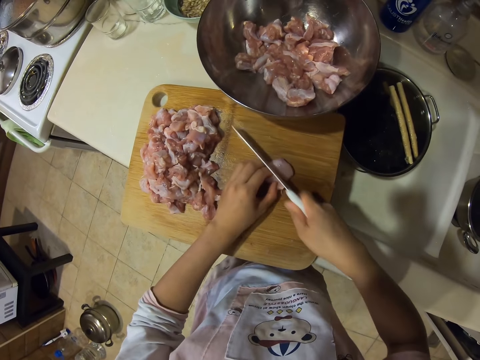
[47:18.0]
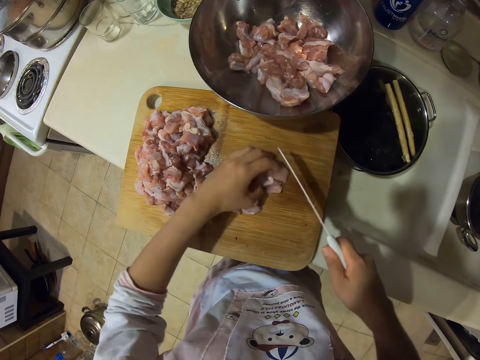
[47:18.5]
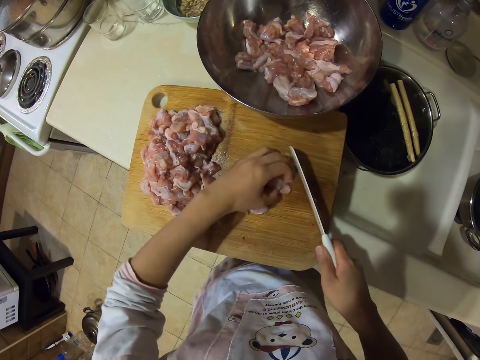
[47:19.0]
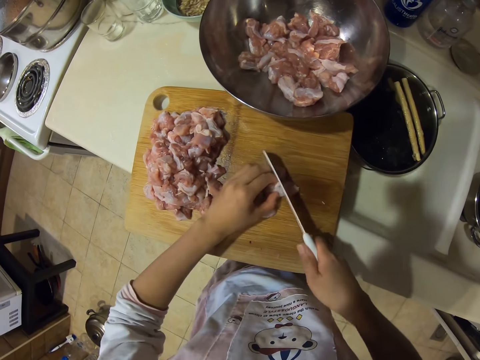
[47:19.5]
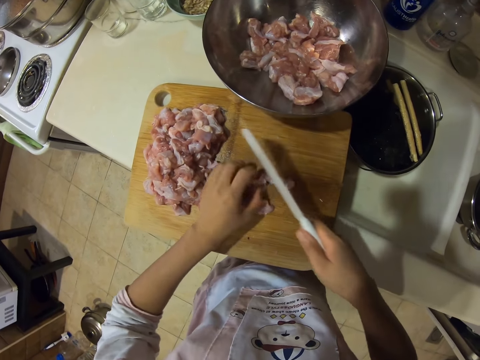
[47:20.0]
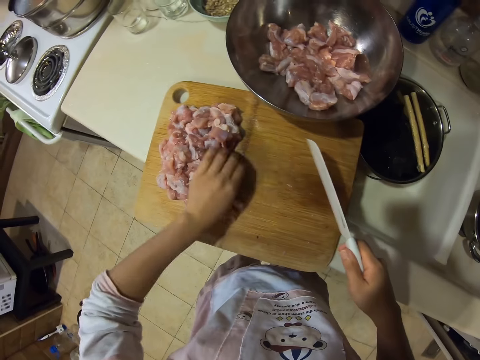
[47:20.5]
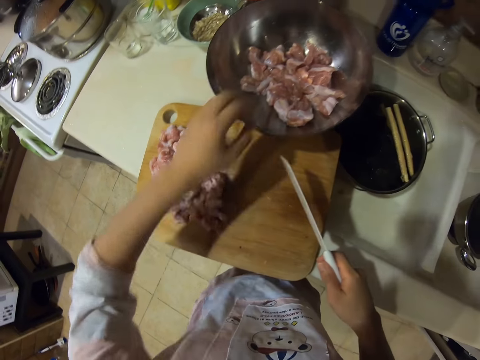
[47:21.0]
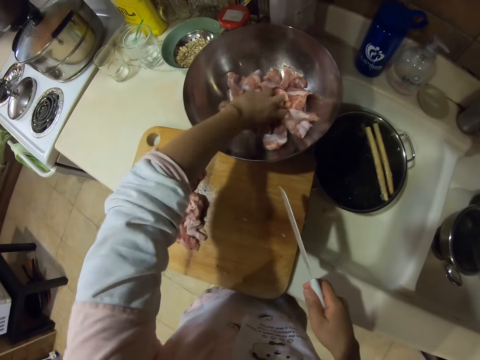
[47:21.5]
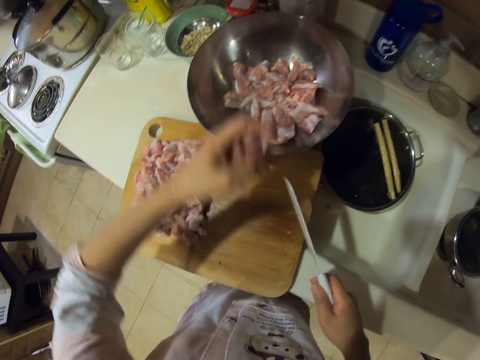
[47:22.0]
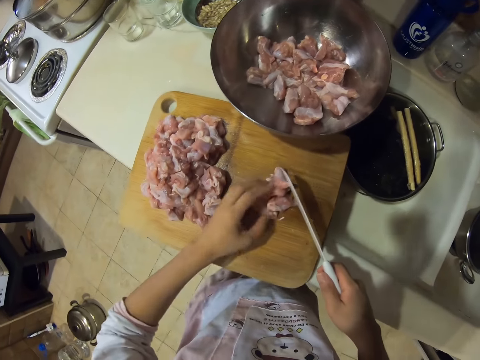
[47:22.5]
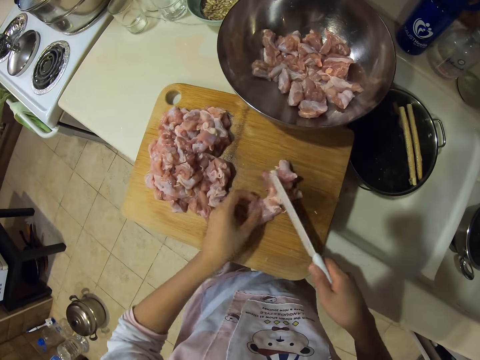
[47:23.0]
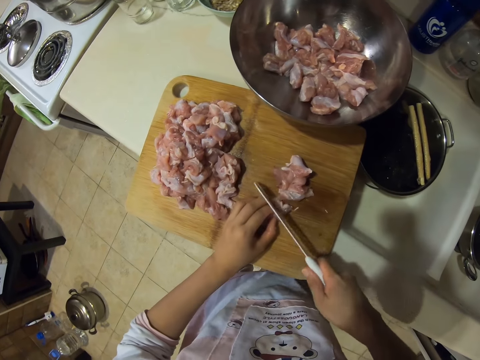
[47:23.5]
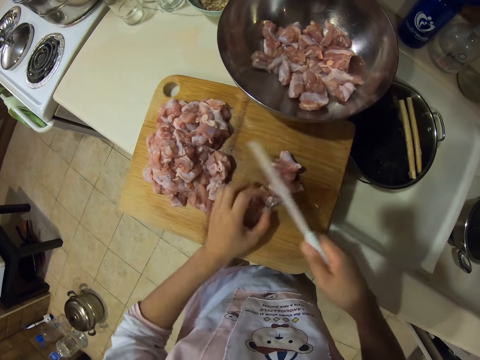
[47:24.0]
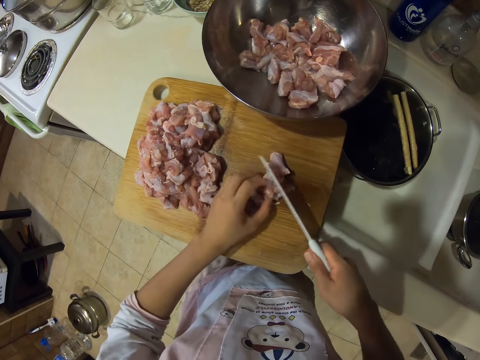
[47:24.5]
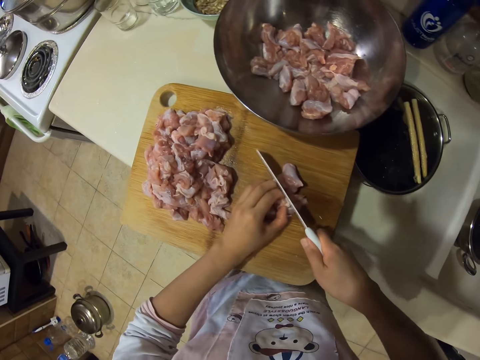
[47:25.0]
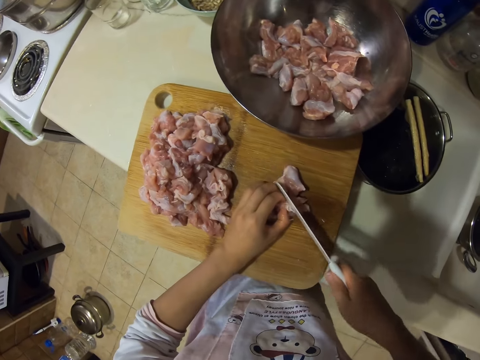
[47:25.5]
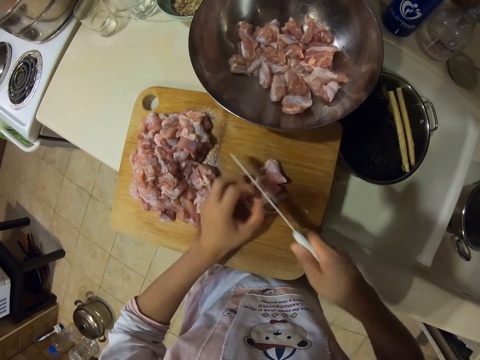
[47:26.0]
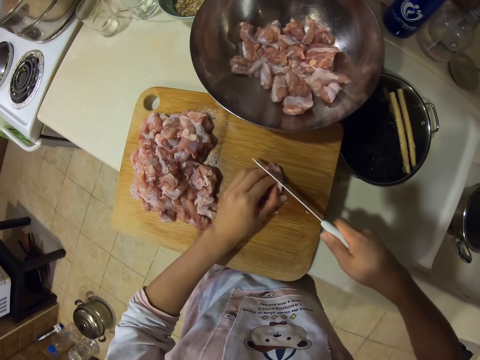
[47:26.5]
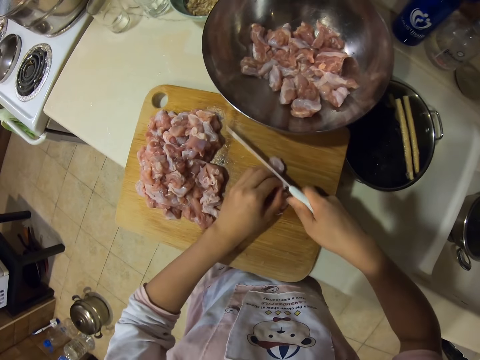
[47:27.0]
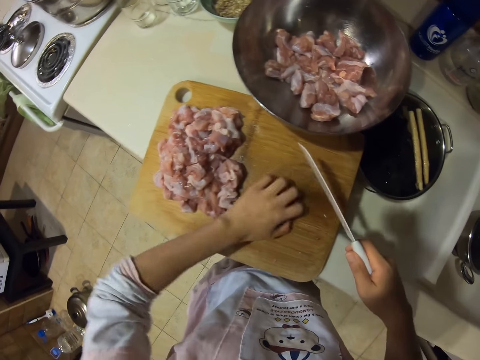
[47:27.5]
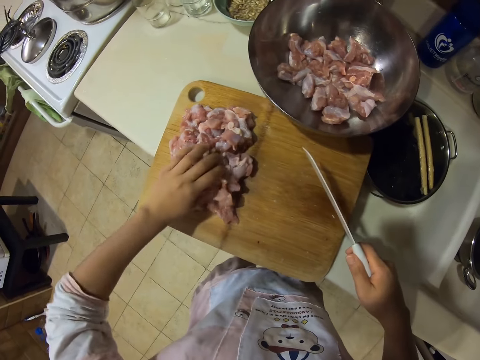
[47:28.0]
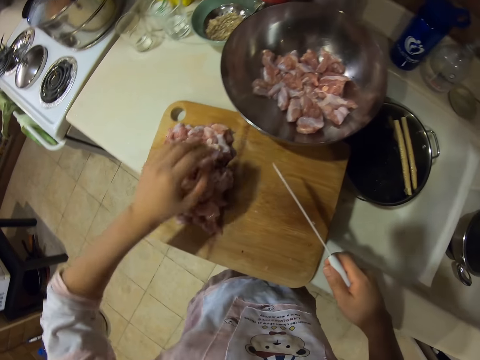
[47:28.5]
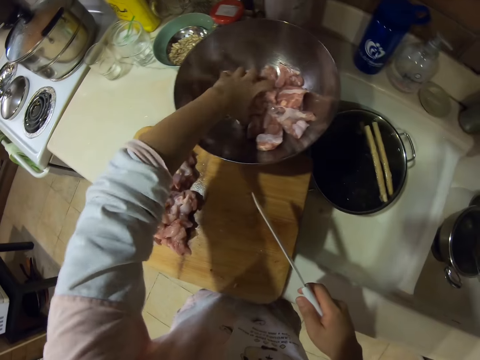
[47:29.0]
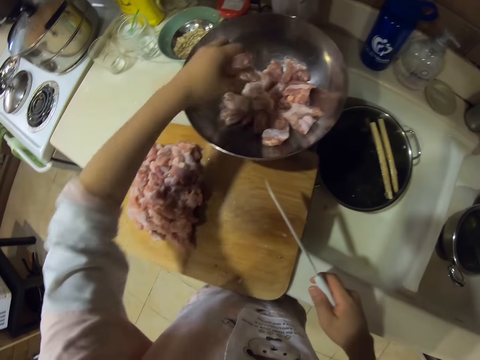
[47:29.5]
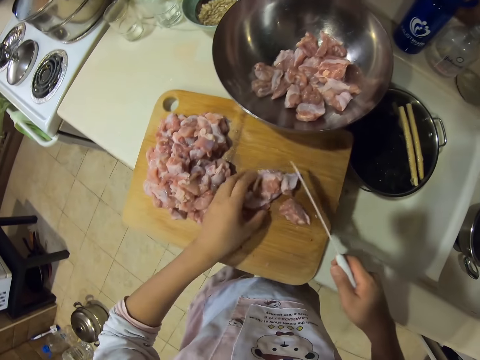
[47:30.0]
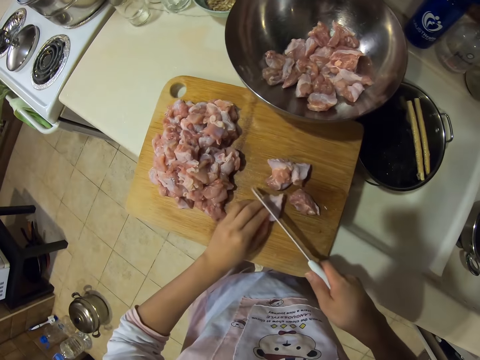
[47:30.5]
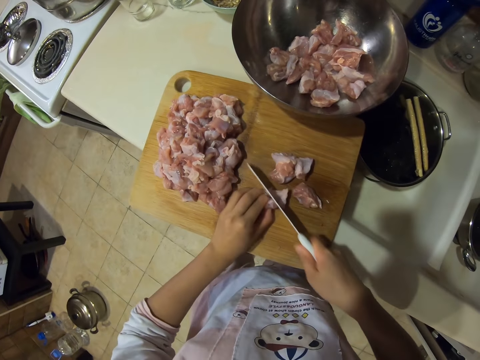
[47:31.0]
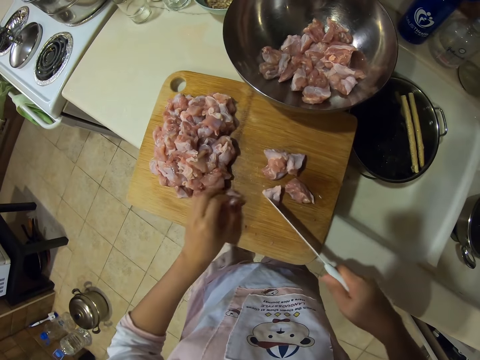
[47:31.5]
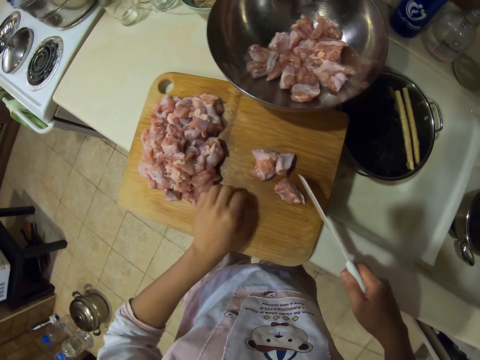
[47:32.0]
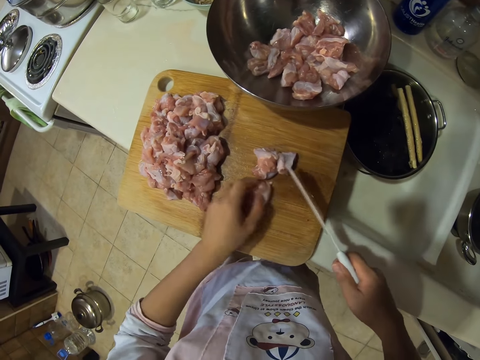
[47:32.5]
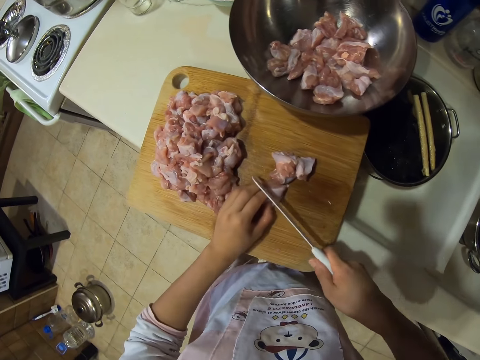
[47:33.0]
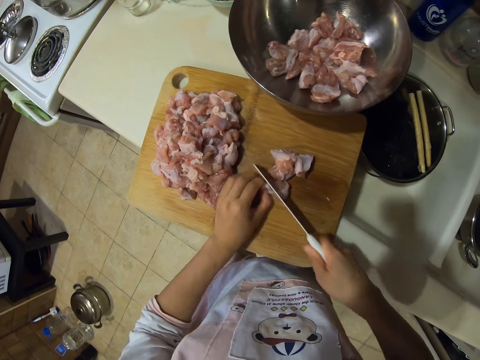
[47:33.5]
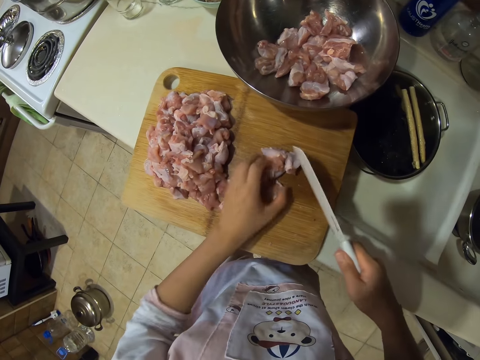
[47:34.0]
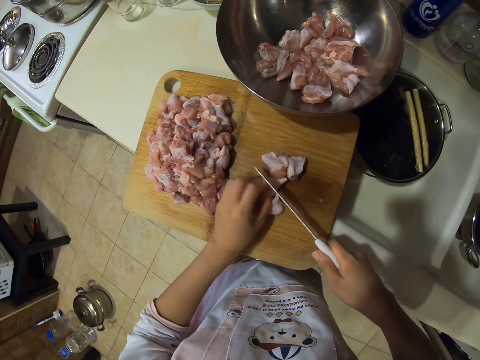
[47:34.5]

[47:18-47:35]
The camera wearer puts the meat aside. They pick the meat. They cut the meat. They put the meat aside. They pick the meat. They cut the meat.

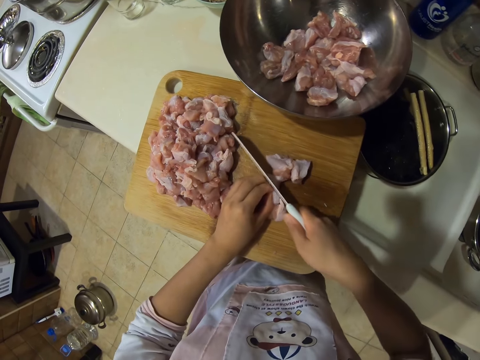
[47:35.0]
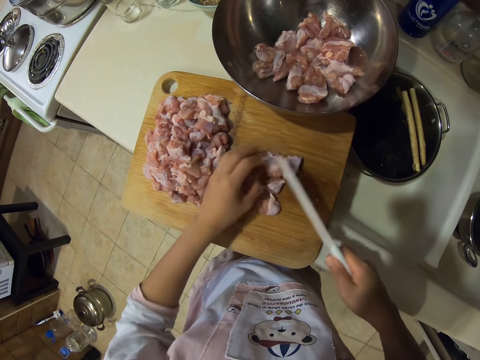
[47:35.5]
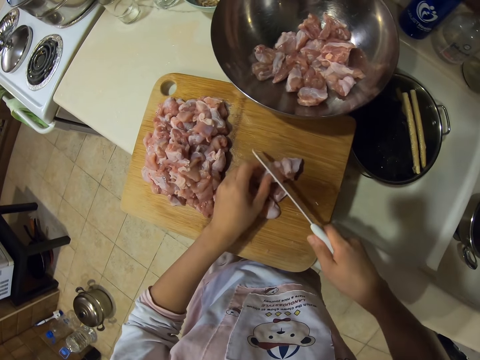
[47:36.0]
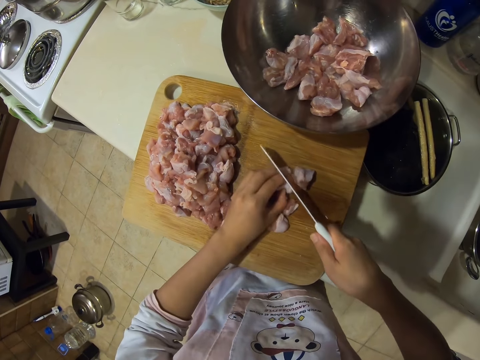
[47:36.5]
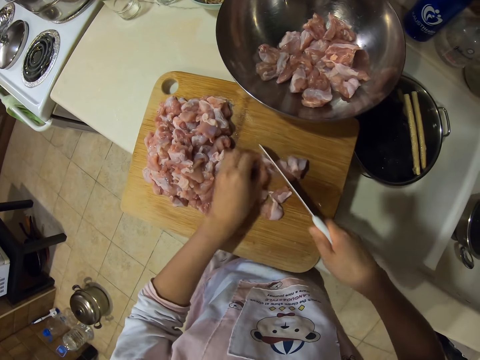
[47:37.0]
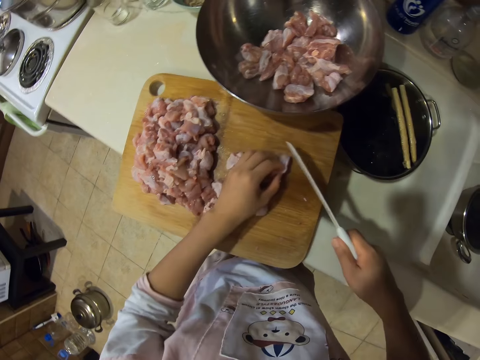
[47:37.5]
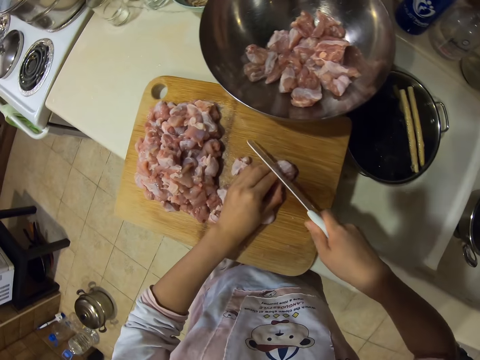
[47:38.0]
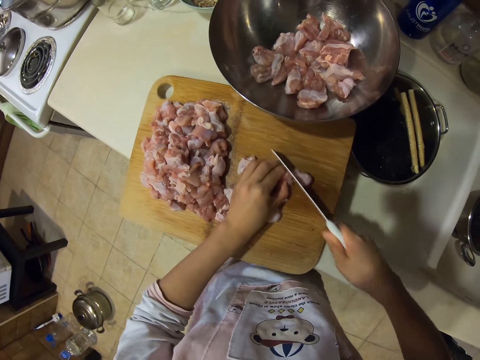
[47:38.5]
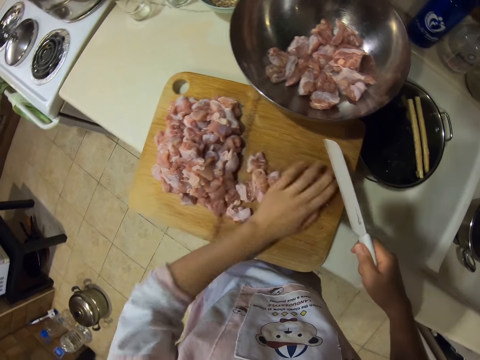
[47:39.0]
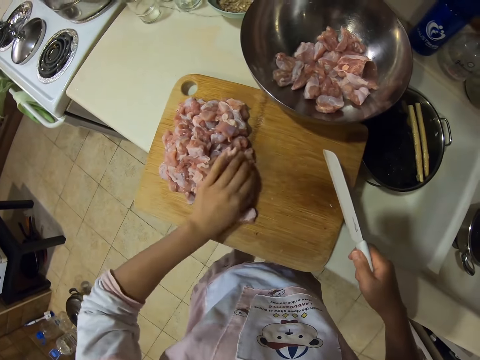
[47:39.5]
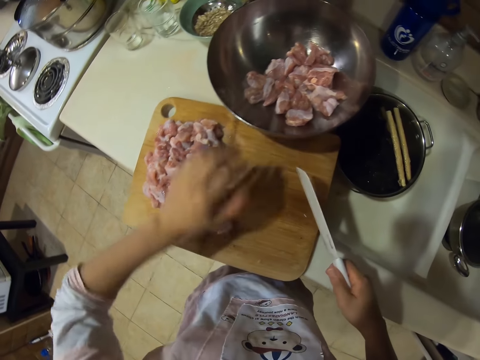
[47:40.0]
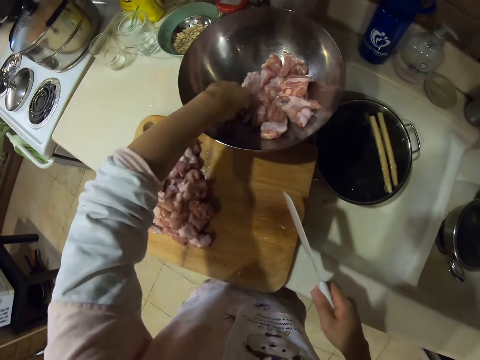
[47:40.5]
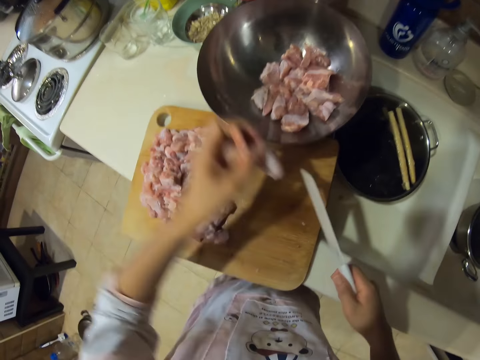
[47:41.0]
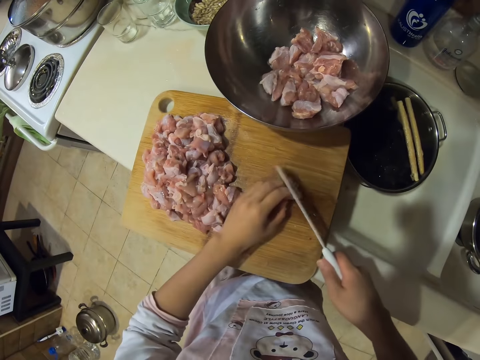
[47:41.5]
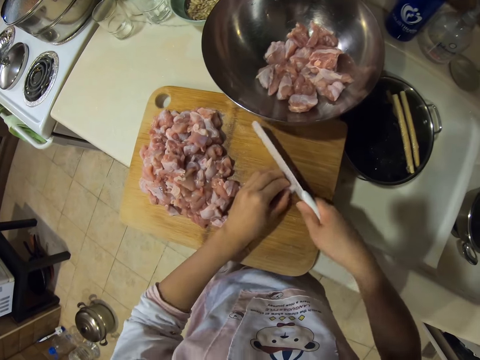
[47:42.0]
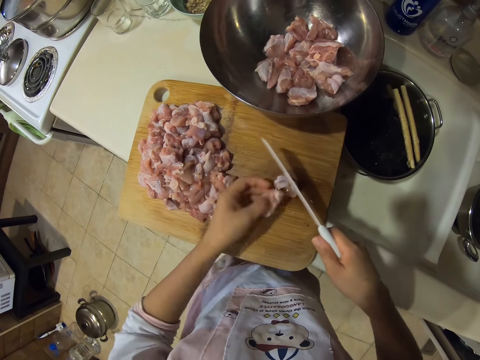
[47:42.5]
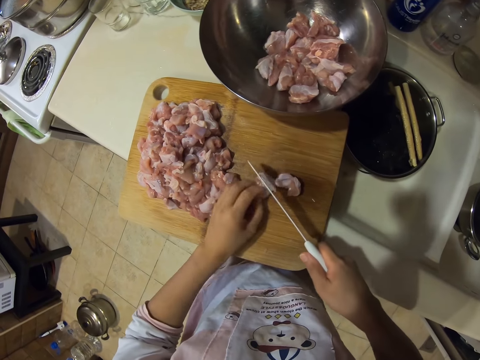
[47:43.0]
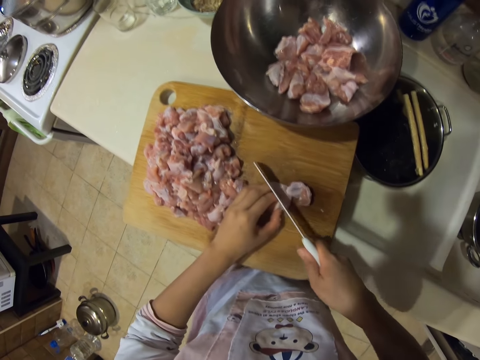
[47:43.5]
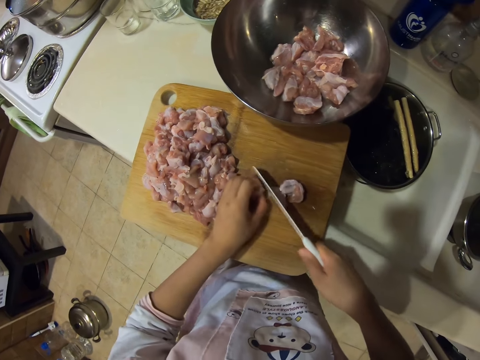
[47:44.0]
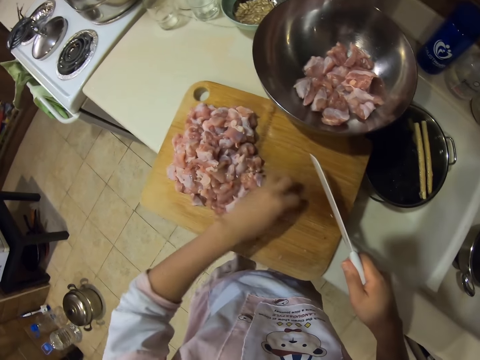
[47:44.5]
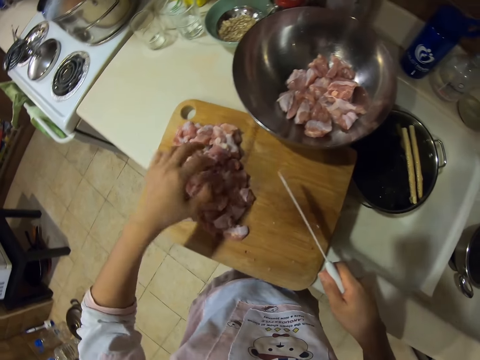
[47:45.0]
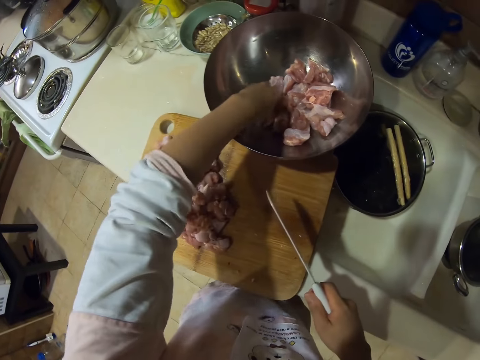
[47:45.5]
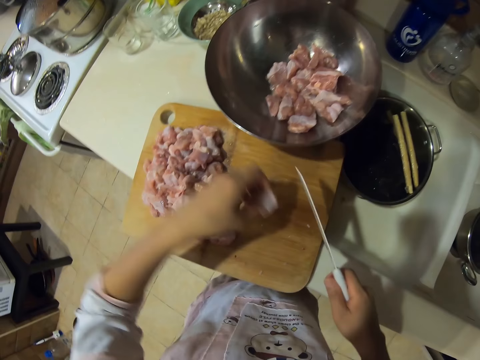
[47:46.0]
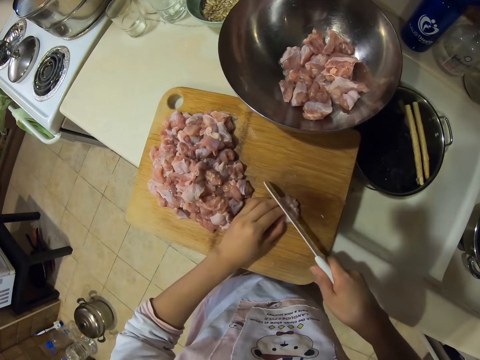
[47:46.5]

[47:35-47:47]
The camera wearer puts meat aside. They pick up the meat. They cut the meat. They put the meat aside. They pick up the meat.
